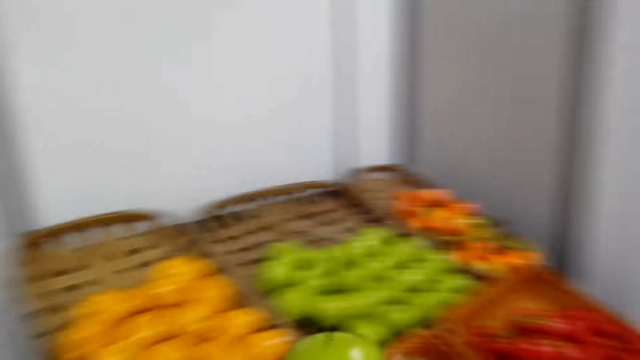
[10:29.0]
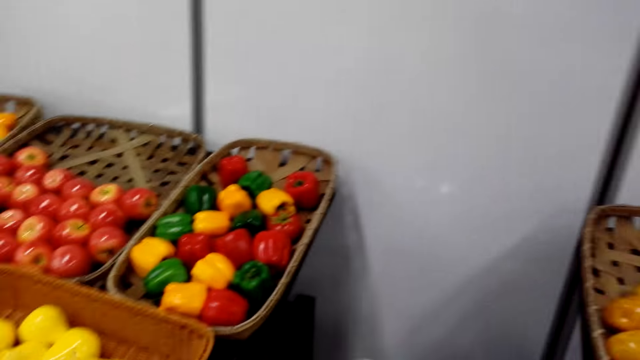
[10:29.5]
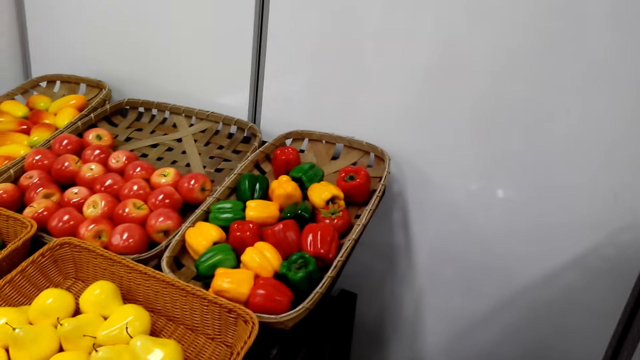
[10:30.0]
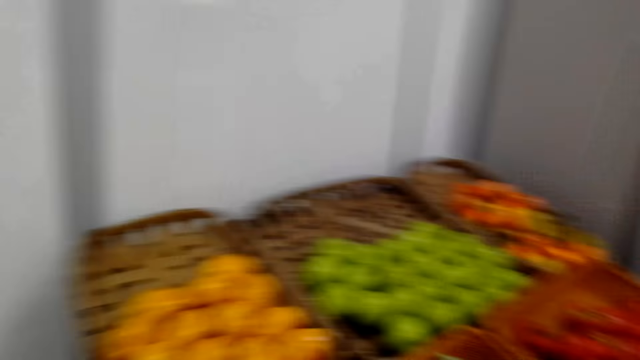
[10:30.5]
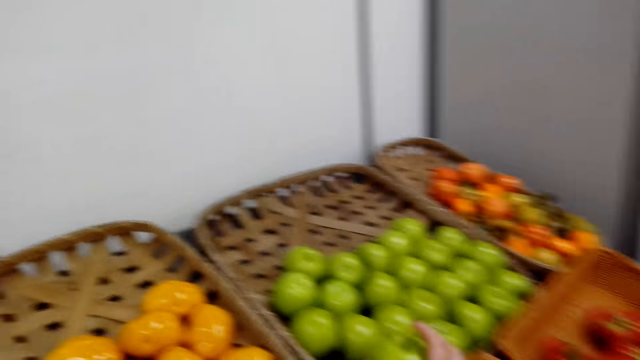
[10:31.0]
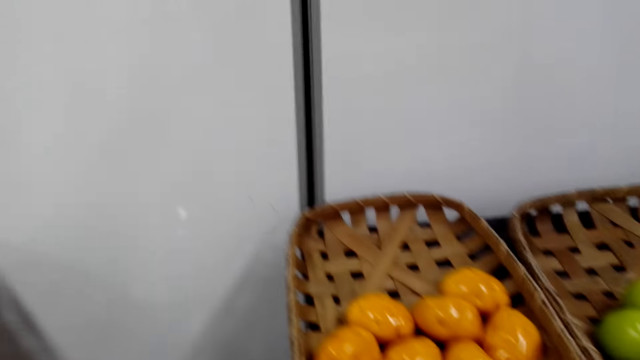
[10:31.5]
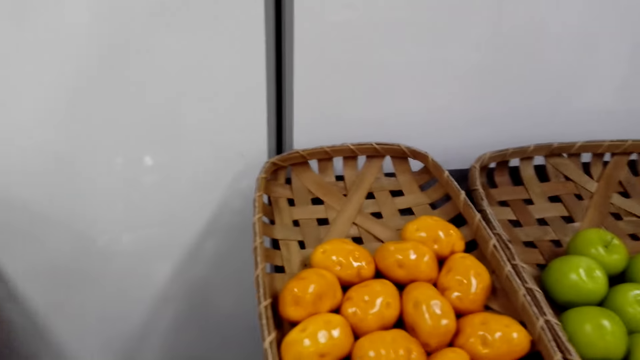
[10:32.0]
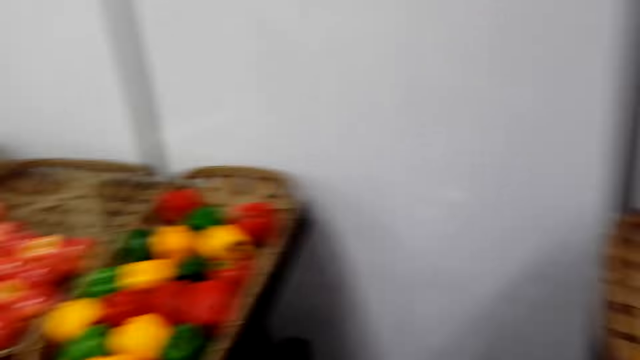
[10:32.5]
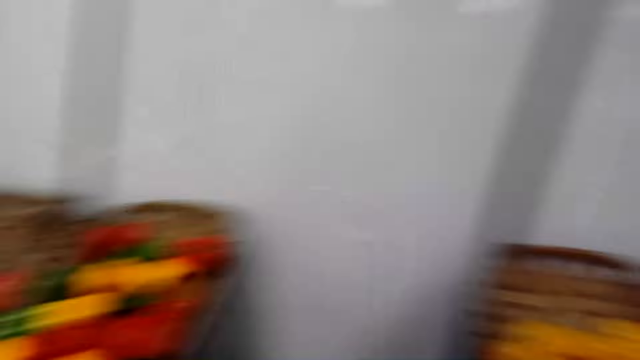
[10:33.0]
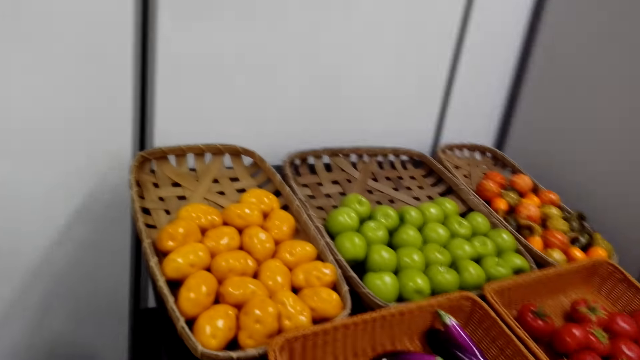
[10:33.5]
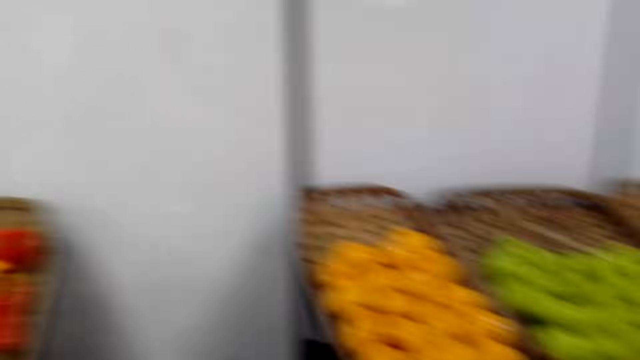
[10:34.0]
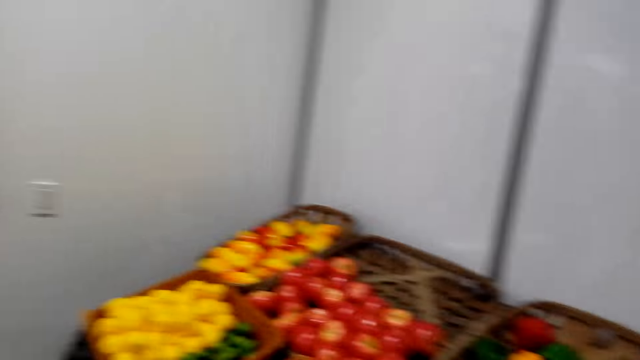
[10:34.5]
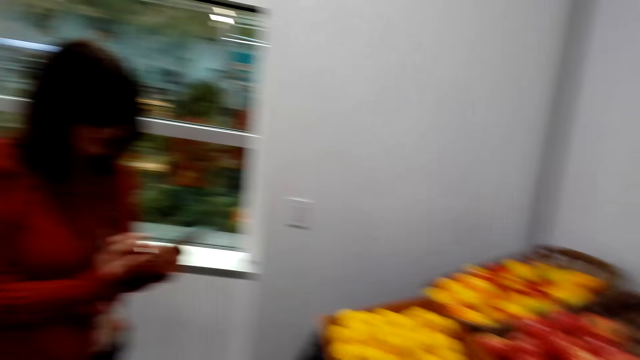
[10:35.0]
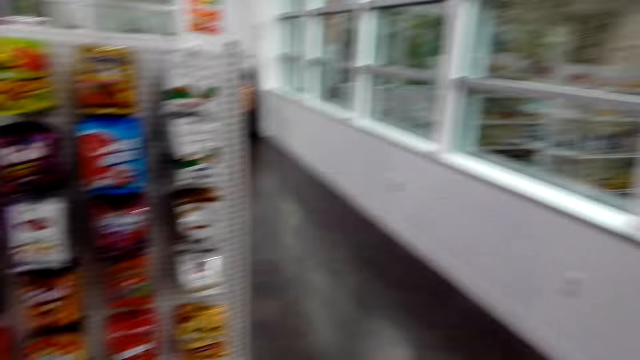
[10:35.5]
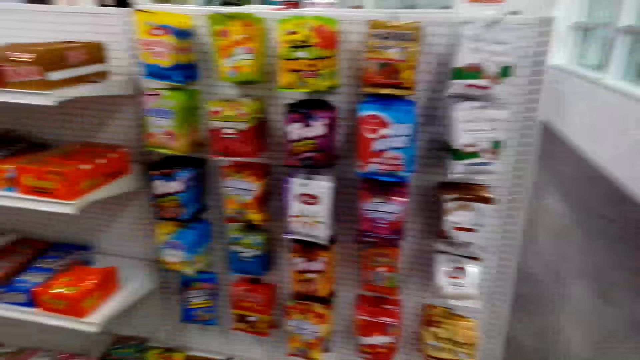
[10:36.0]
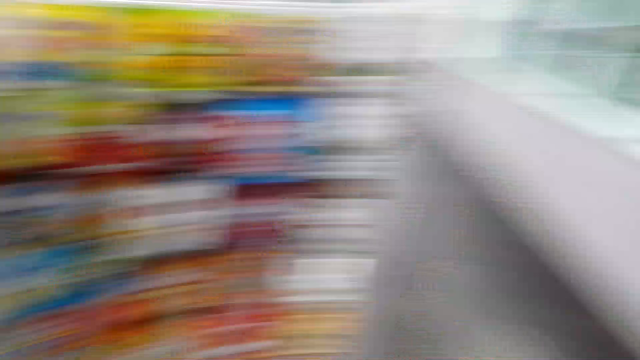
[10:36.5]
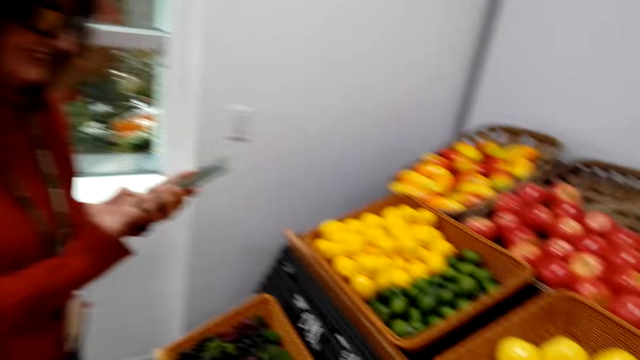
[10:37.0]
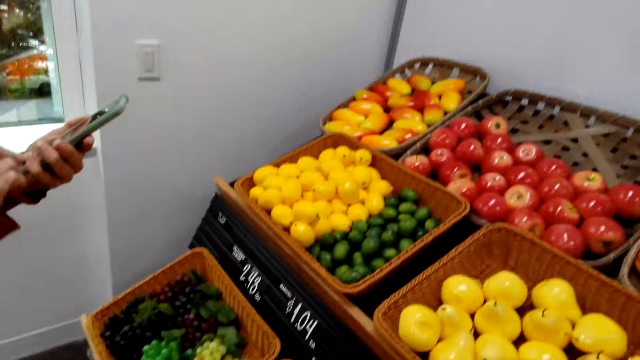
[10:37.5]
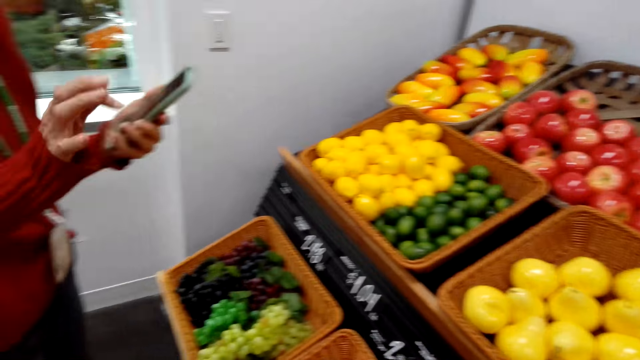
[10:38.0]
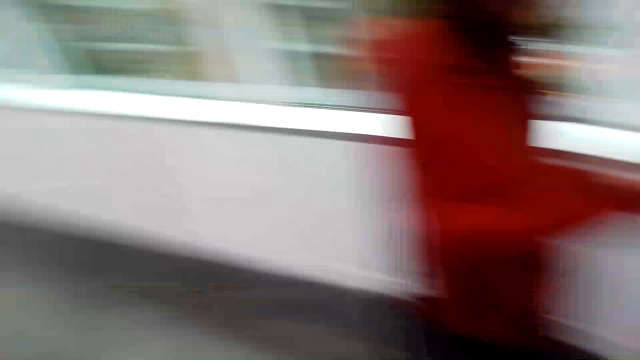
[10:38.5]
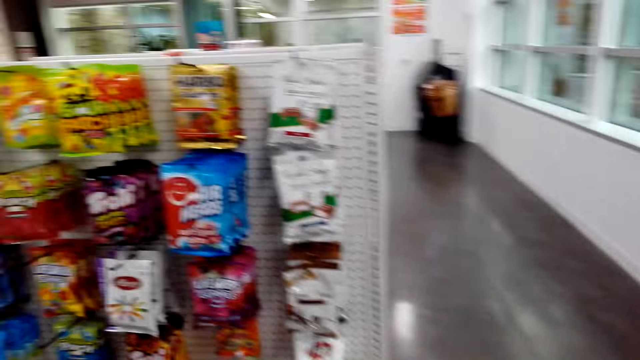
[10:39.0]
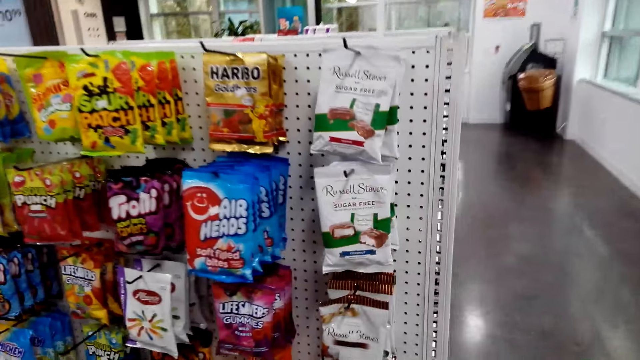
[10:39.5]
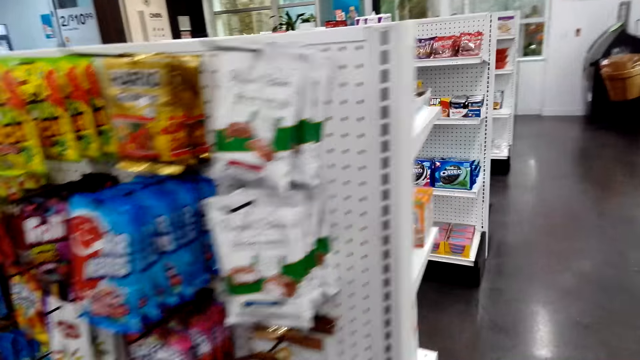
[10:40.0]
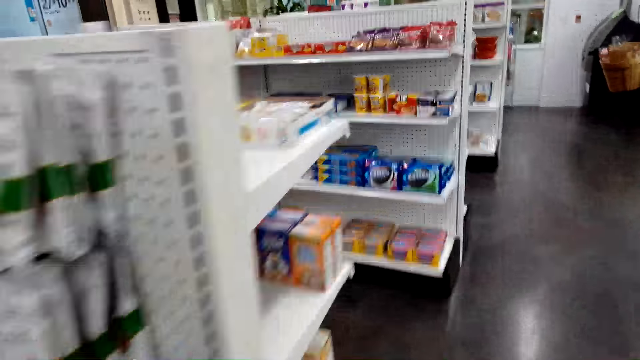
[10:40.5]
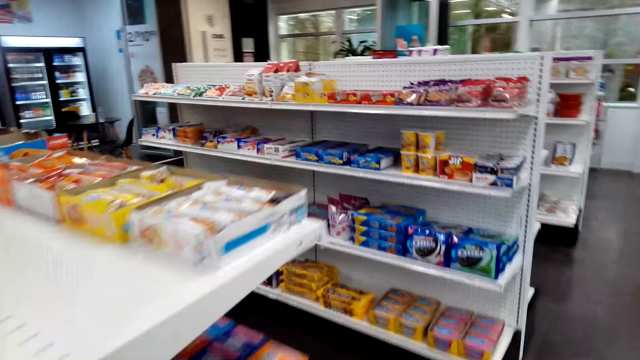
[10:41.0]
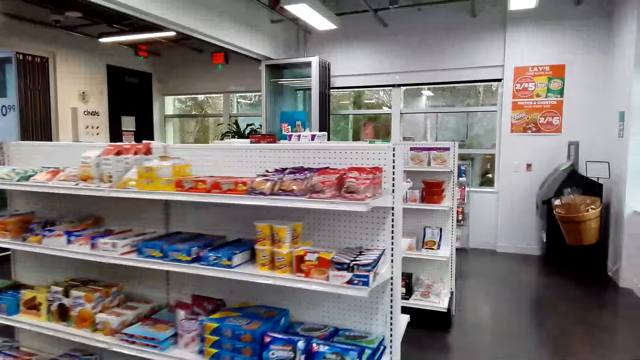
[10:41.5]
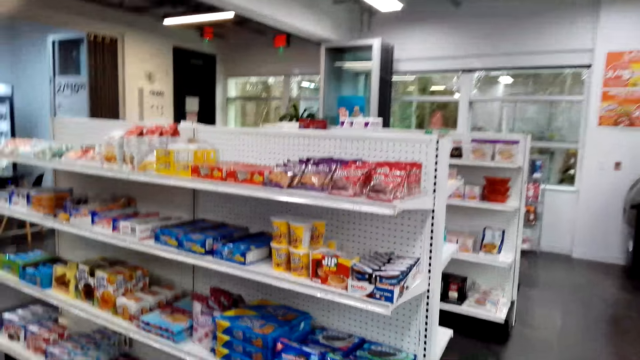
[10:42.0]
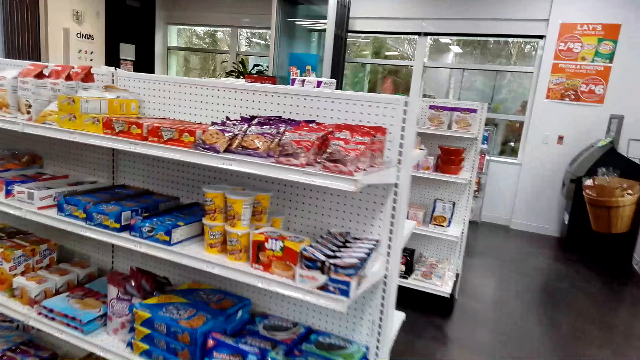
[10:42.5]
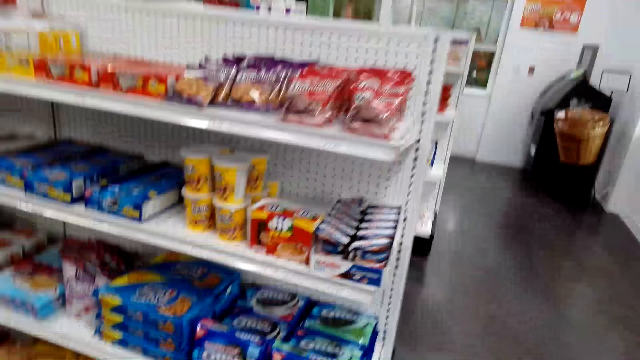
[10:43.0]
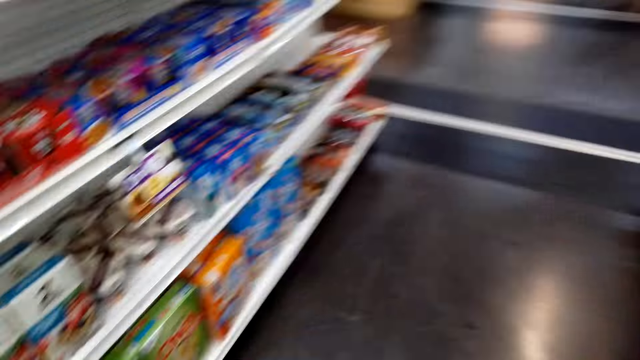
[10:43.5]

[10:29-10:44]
The camera wearer looks around. They put the apple in the basket. A lady stares at a phone. The camera wearer looks around. The lady stands. The lady holds her phone in hand and scrolls the phone. The camera wearer walks in the store.

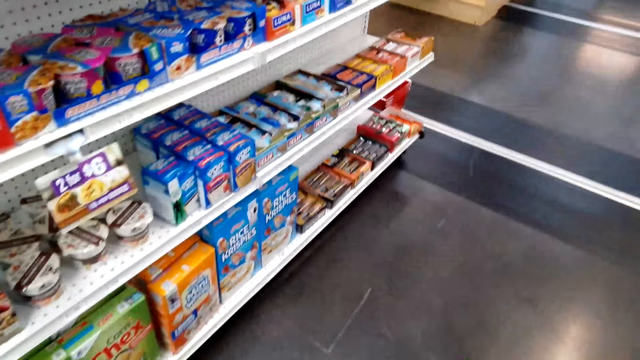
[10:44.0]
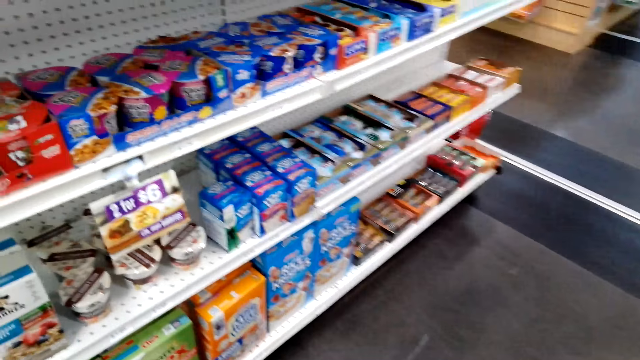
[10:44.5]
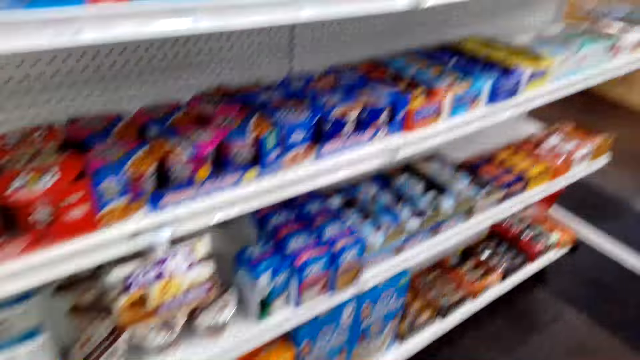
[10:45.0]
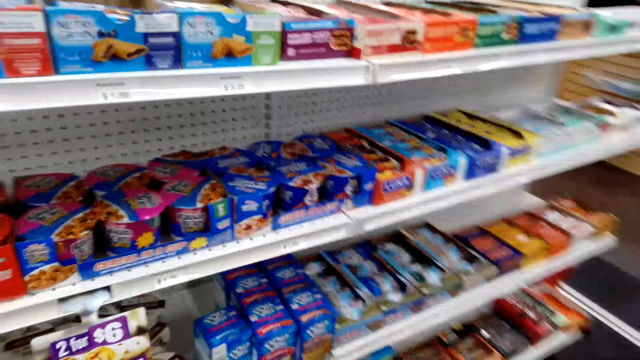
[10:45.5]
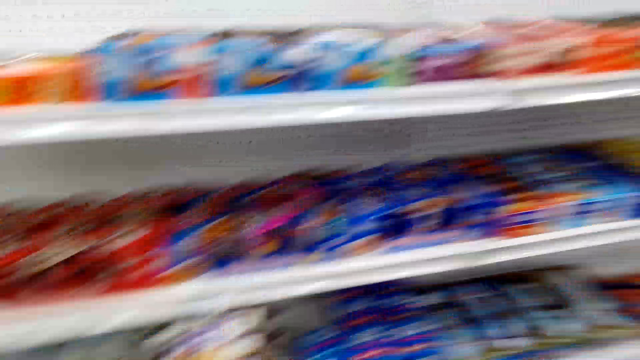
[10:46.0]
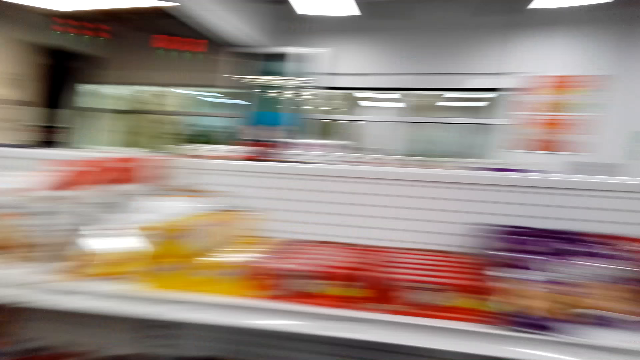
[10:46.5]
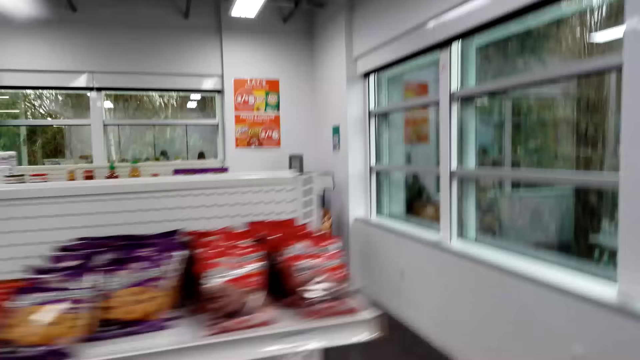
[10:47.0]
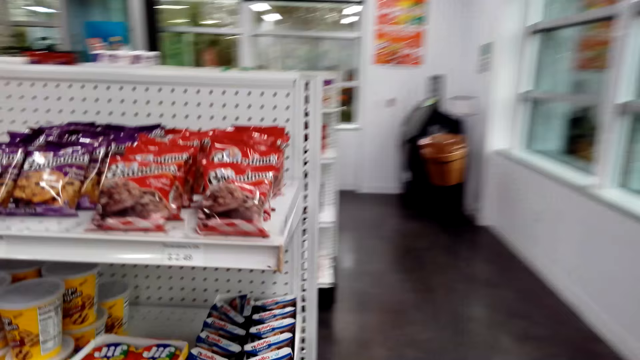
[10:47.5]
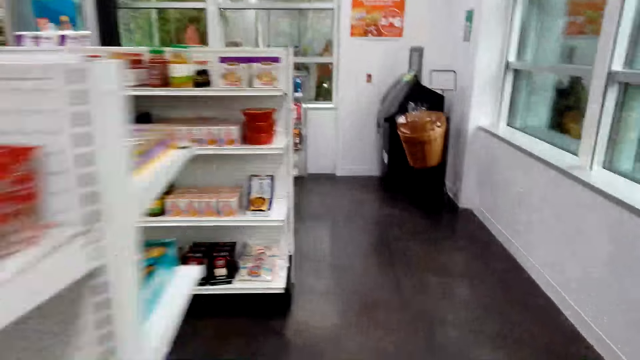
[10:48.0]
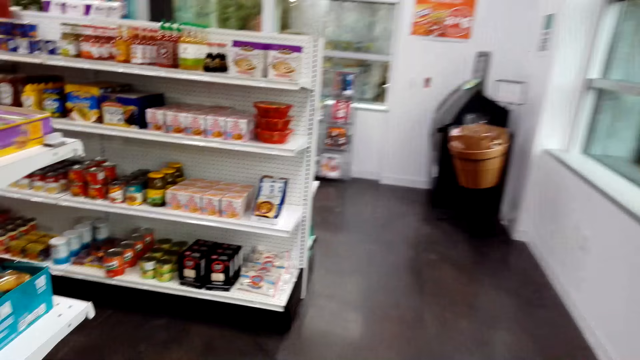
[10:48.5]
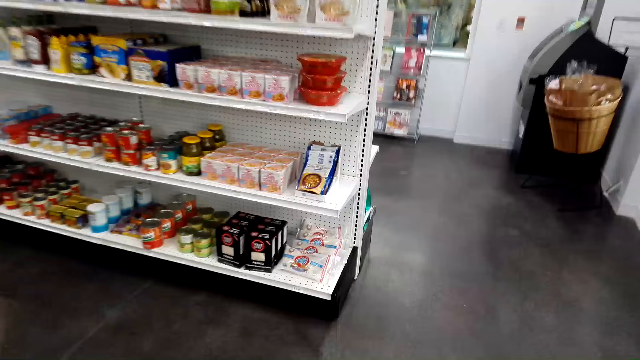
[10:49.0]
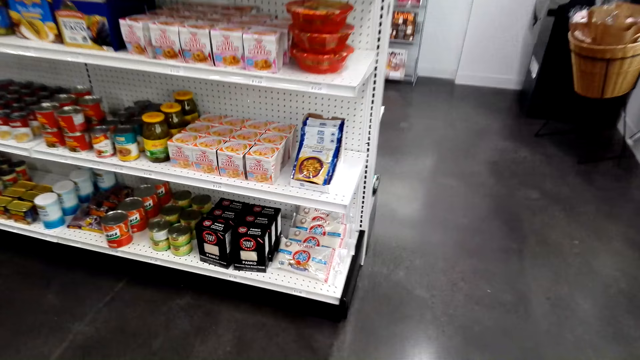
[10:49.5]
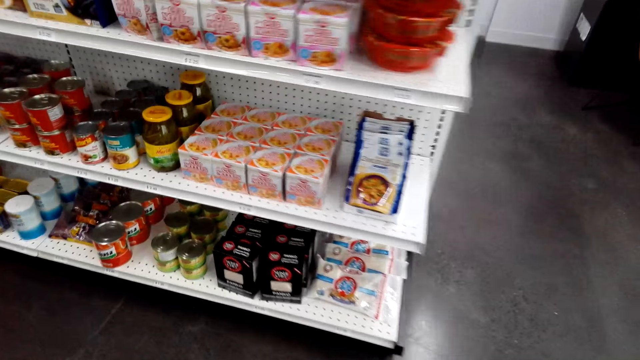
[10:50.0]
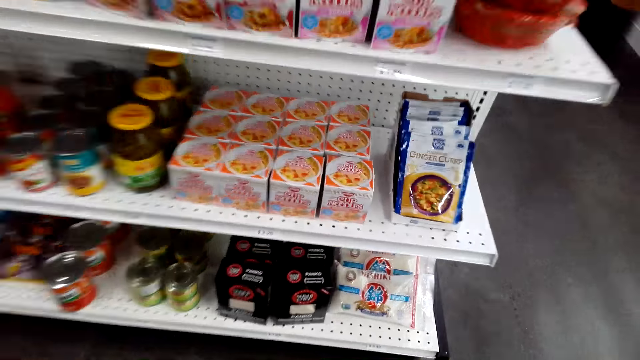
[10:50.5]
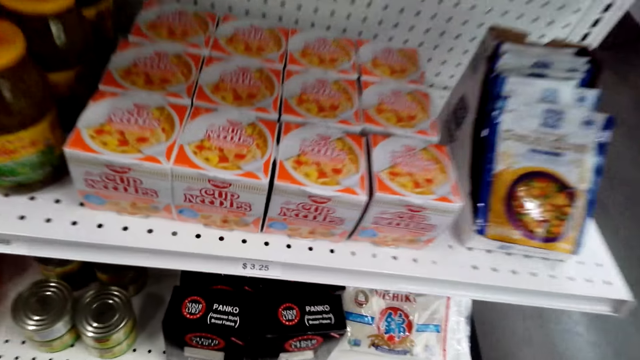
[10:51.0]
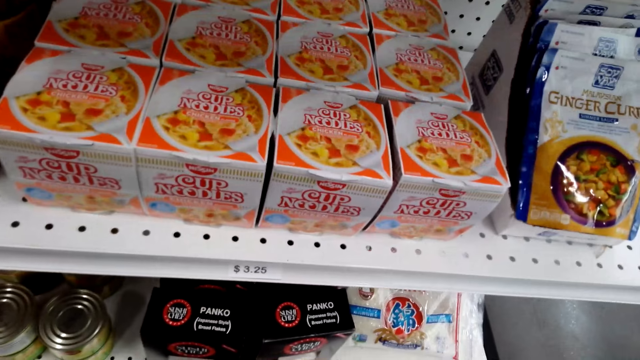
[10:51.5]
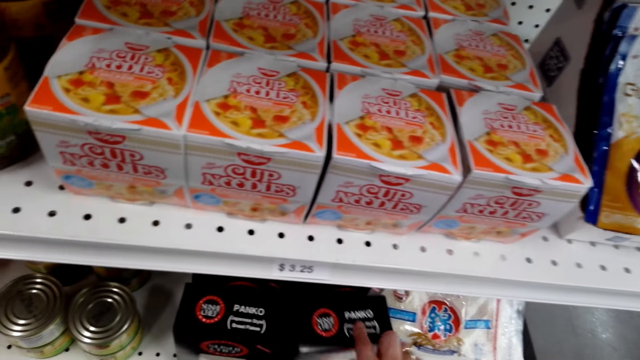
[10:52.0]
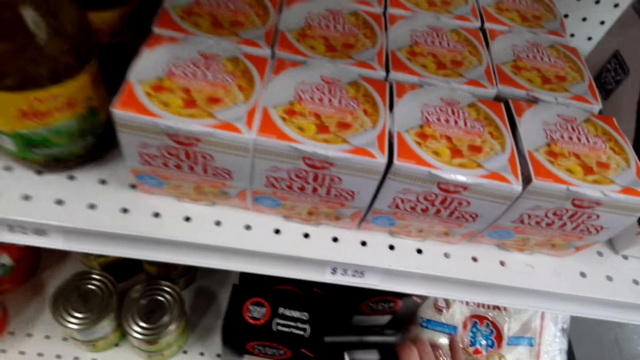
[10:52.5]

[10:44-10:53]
The camera wearer stops at a shelf. They stare at the shelf.
